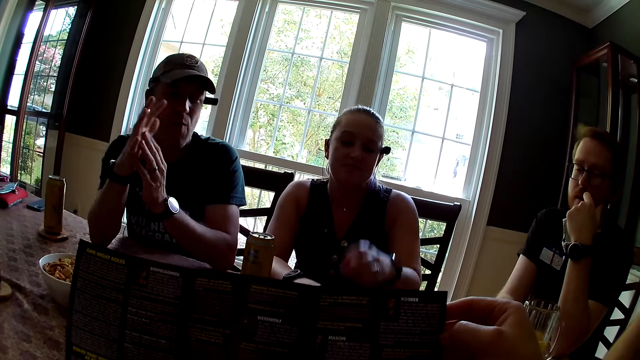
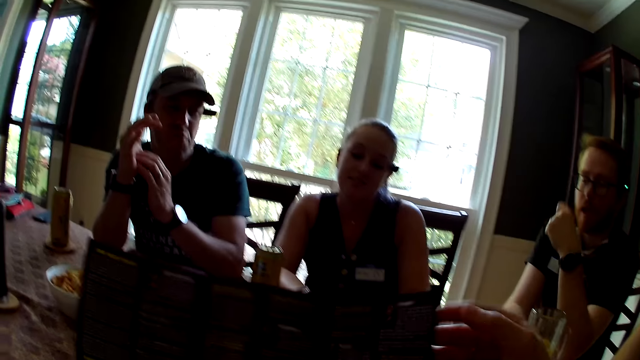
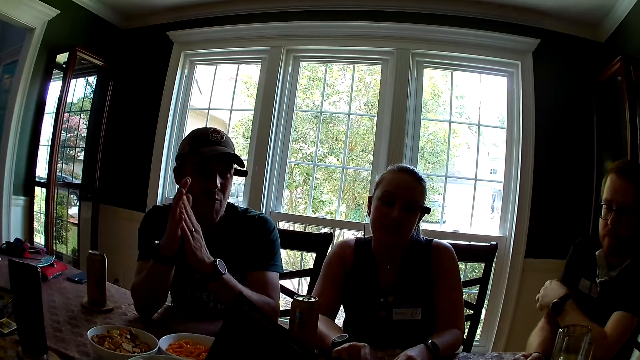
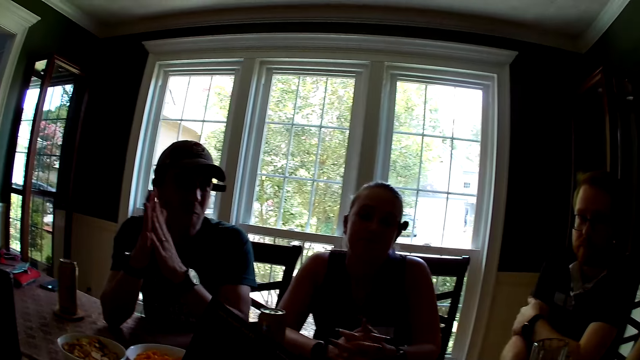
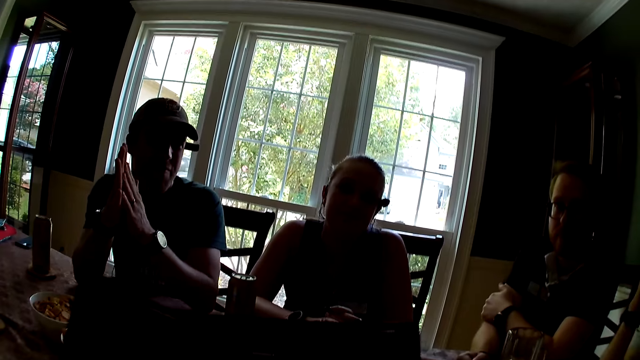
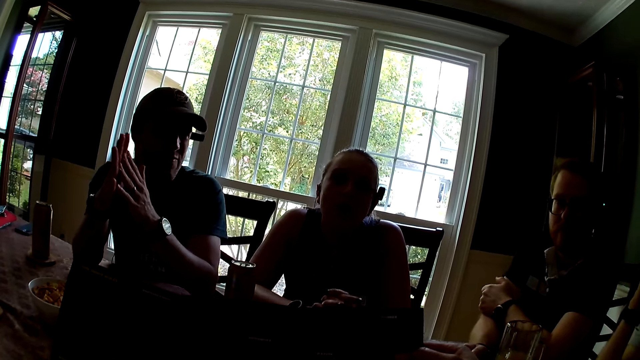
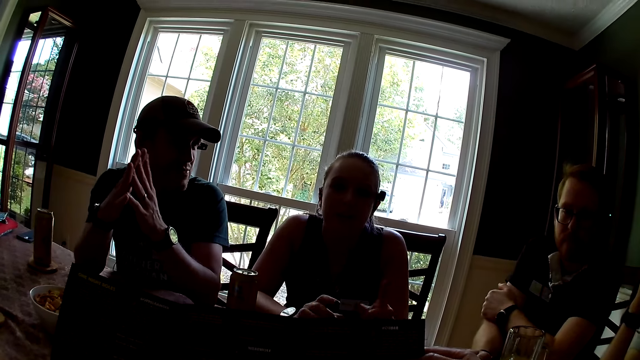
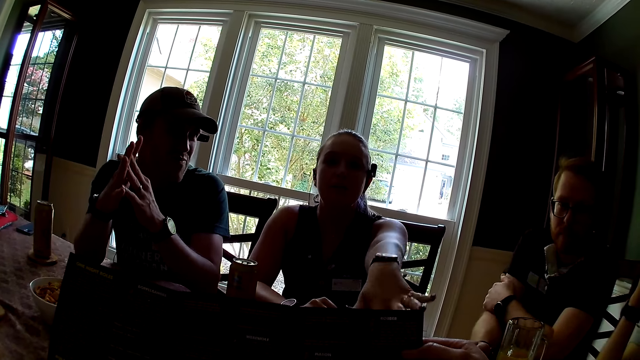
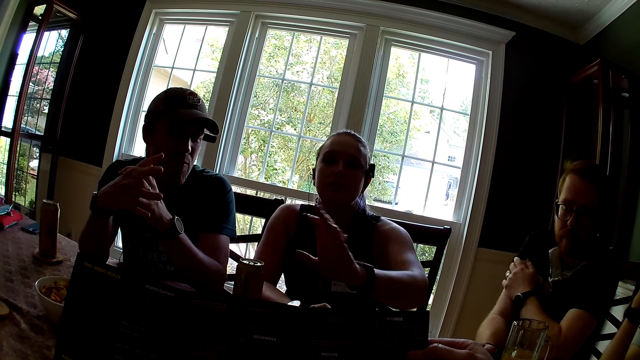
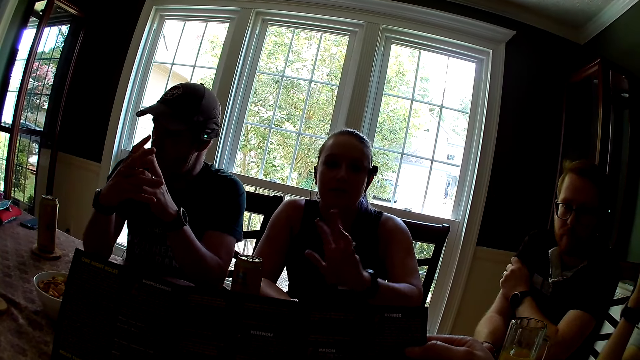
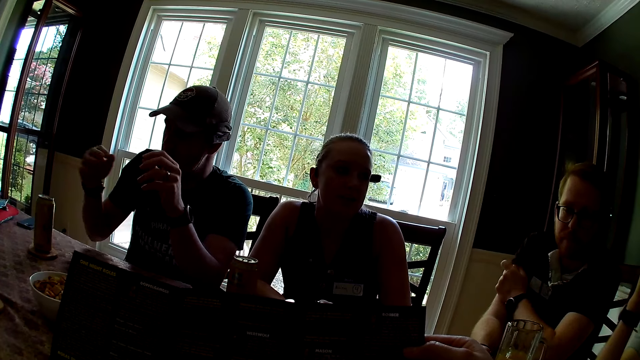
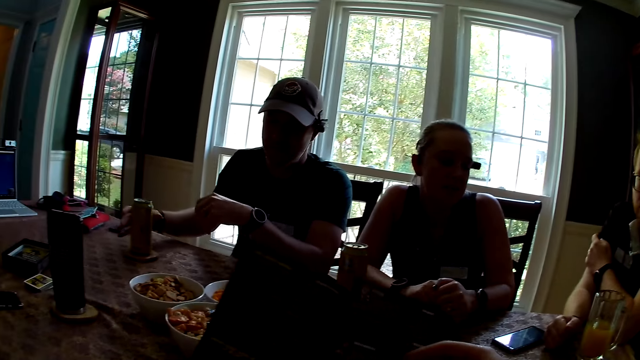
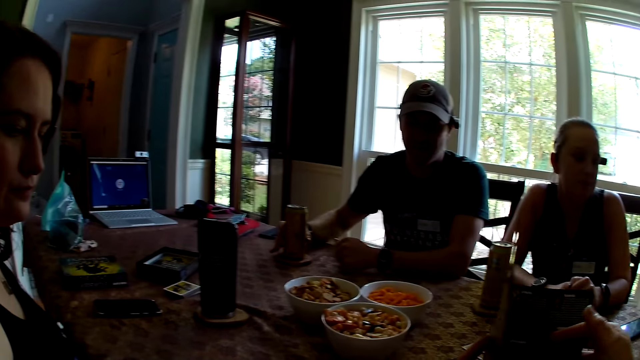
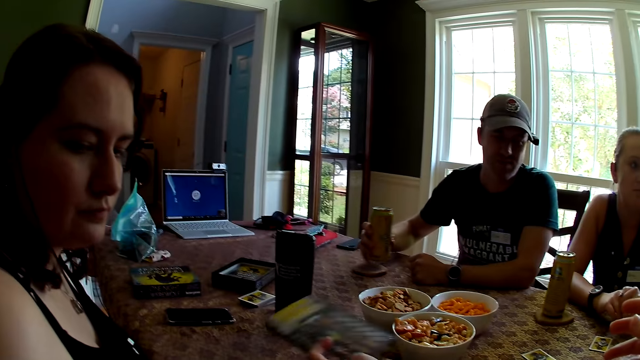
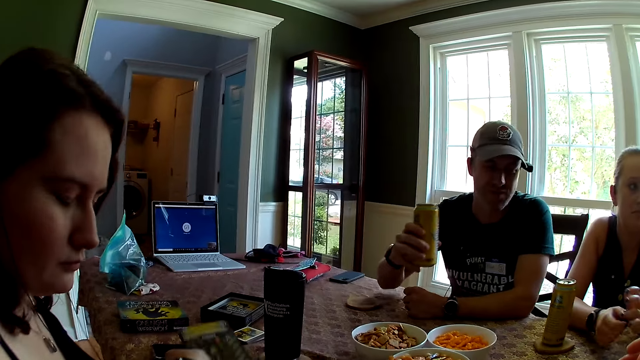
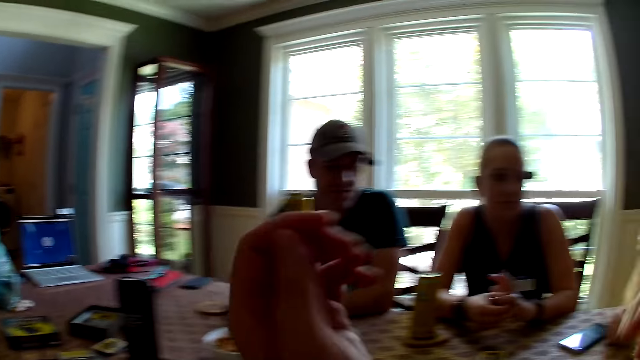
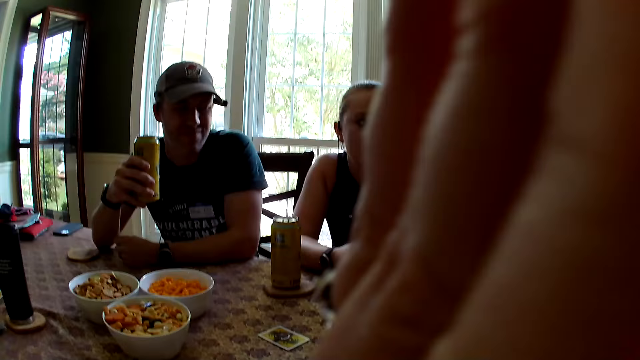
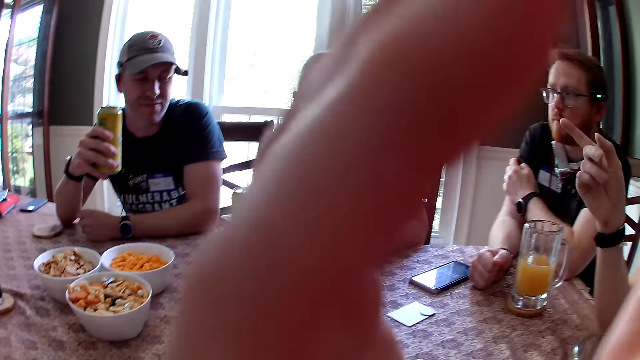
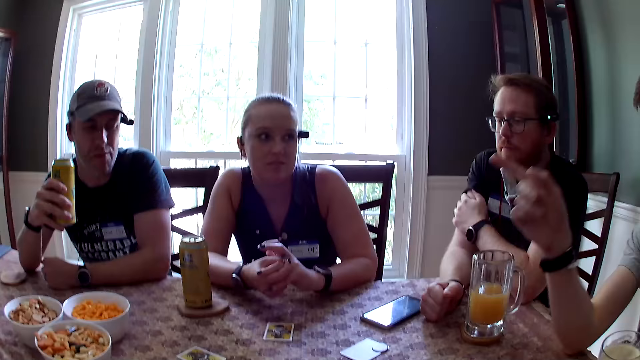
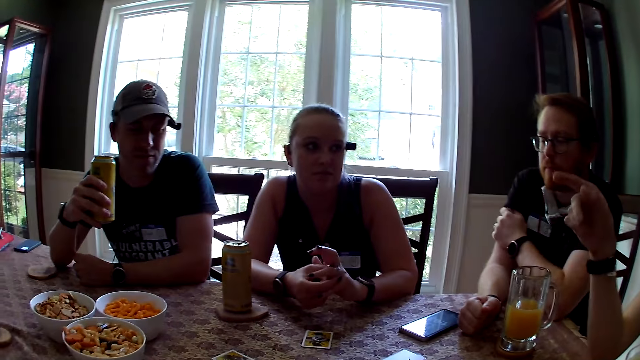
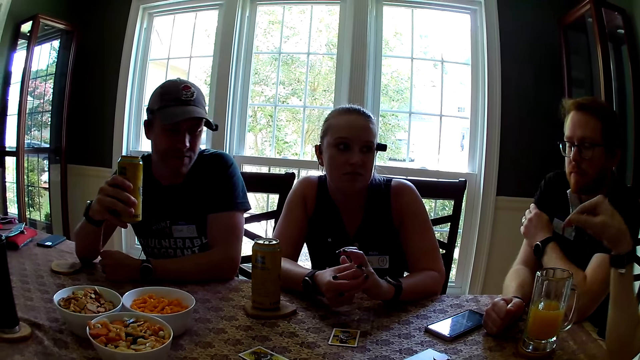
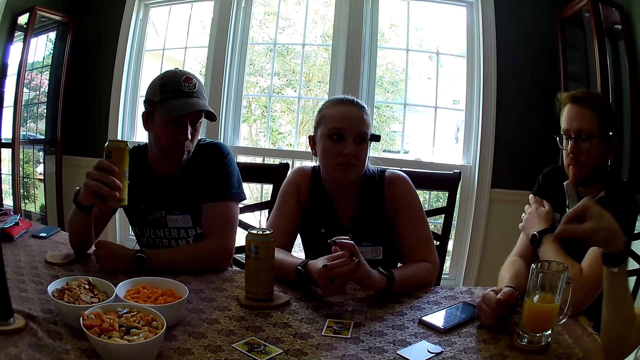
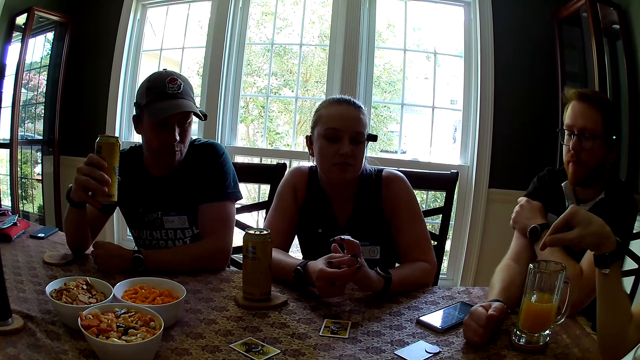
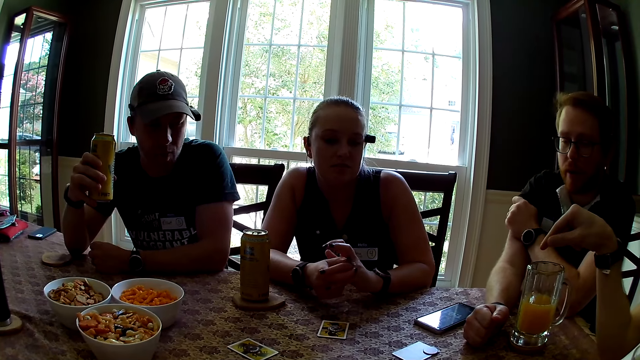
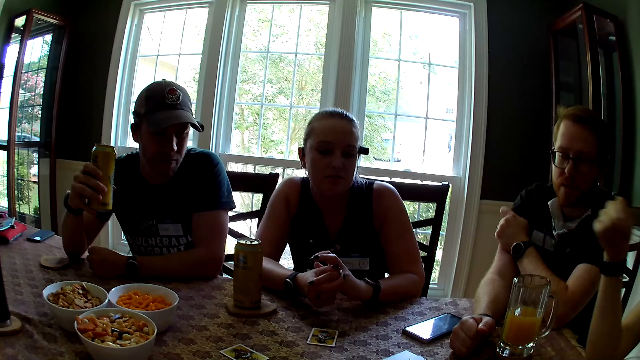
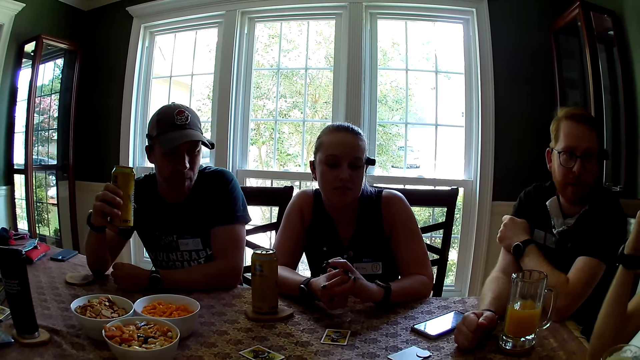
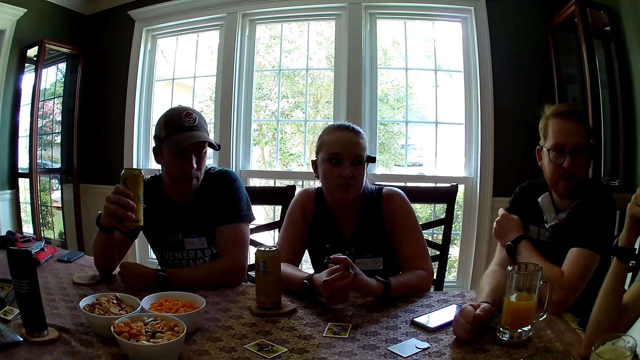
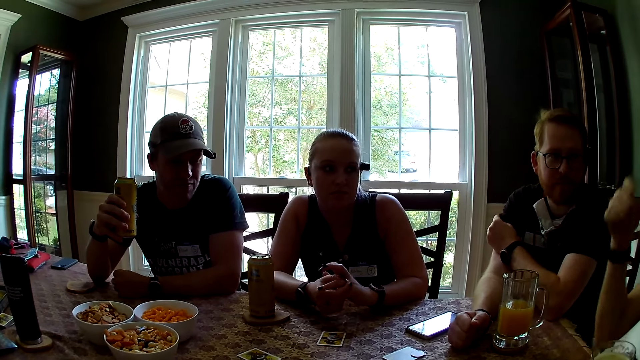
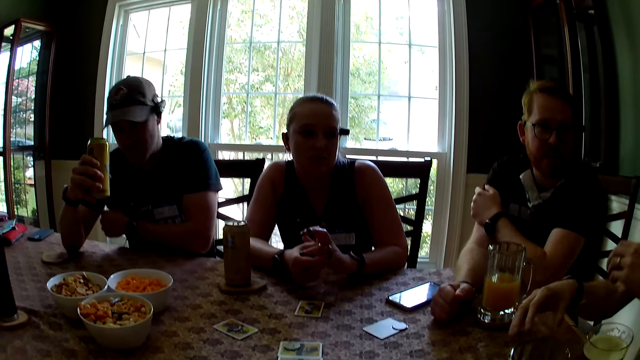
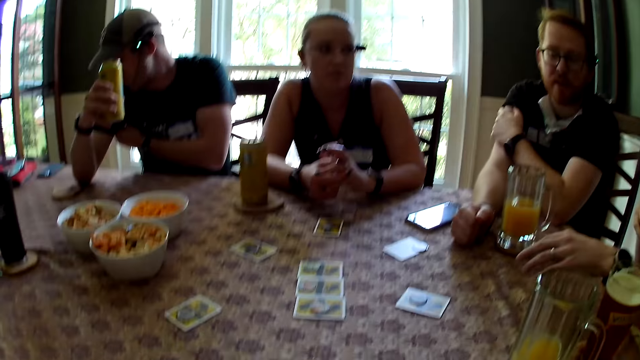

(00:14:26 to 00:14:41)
The camera wearer reads the booklet. A woman moves her hands. A man carries soda from a coaster on the table with his right hand. The camera wearer keeps the paper with her left hand. She adjusts the camera. Another man points his finger out. A third man interacts with the second man.

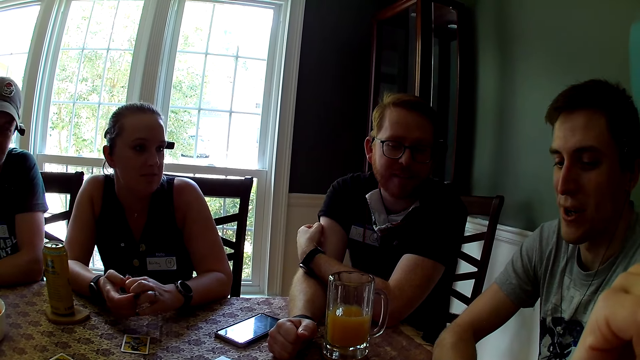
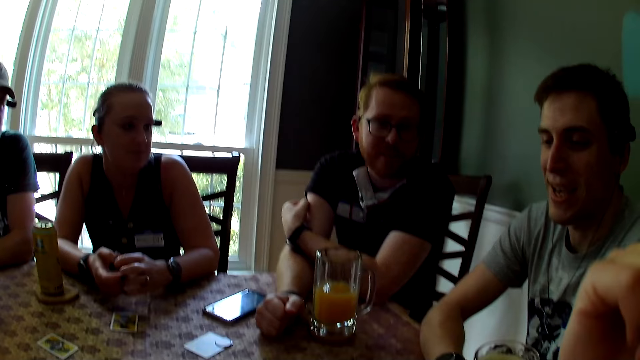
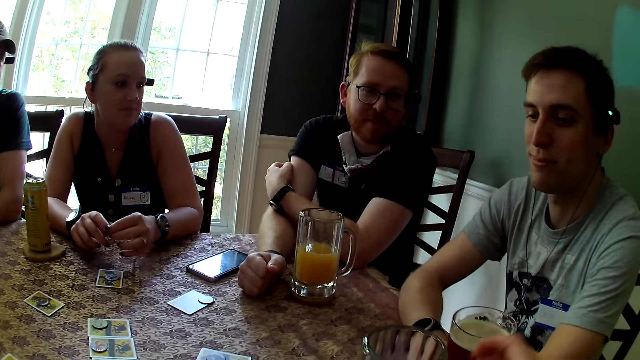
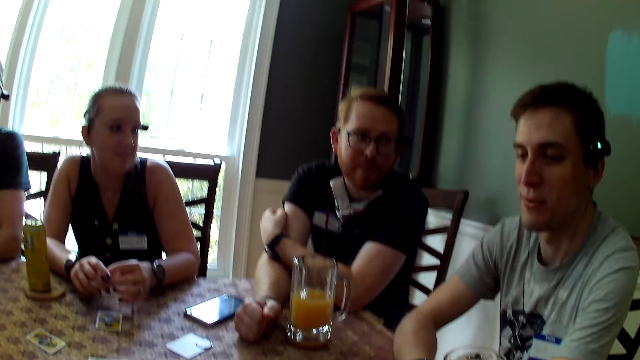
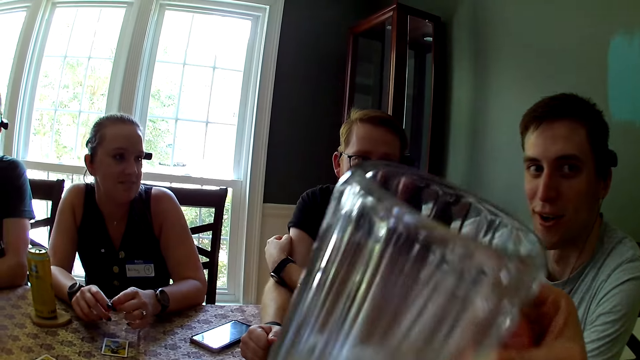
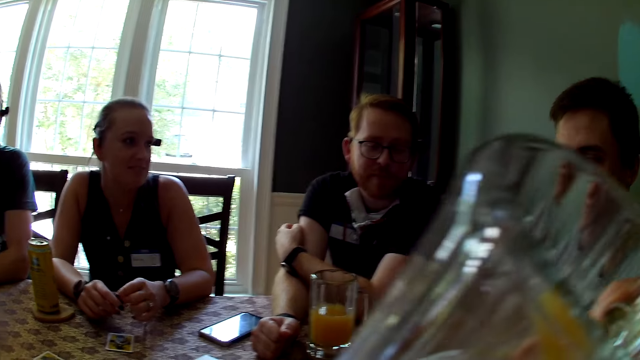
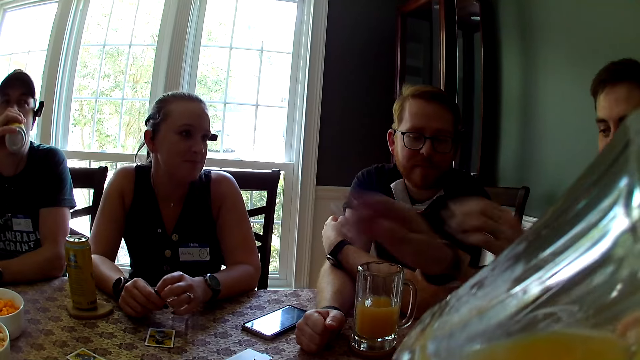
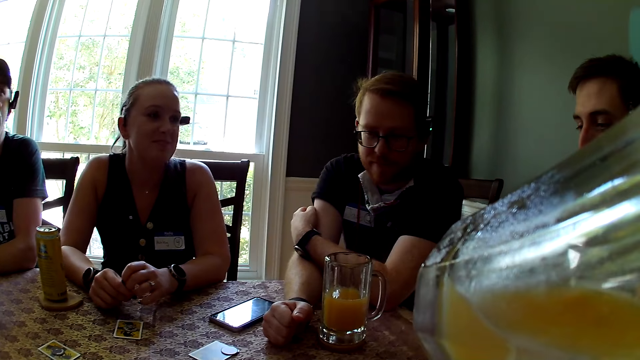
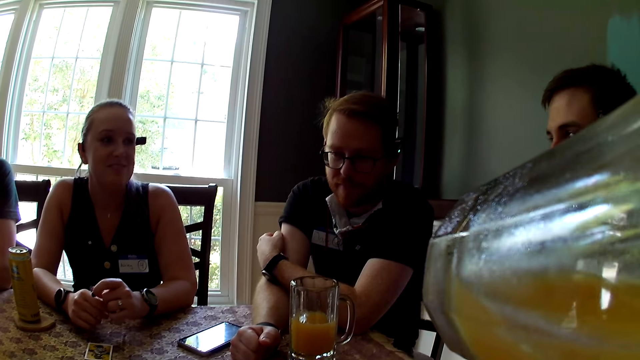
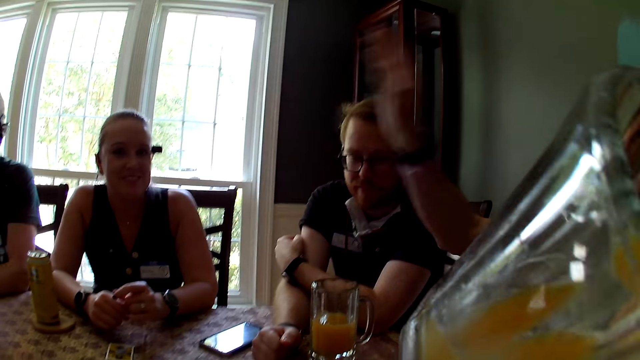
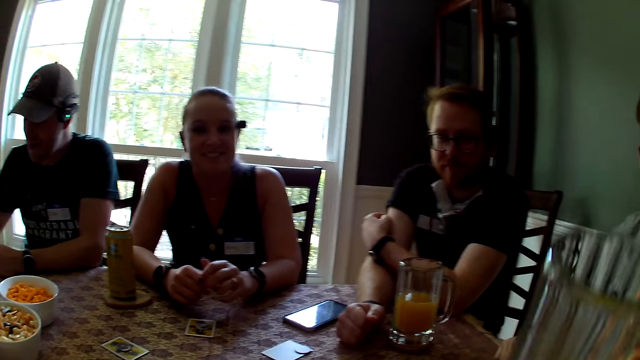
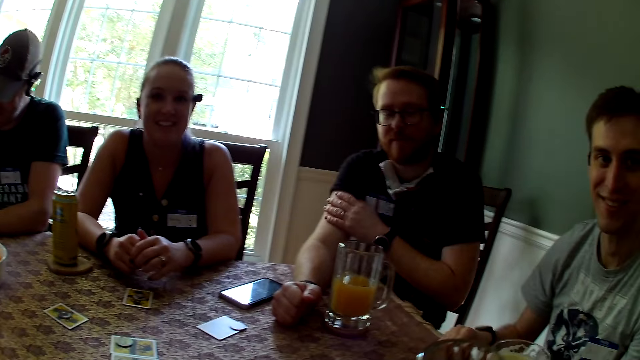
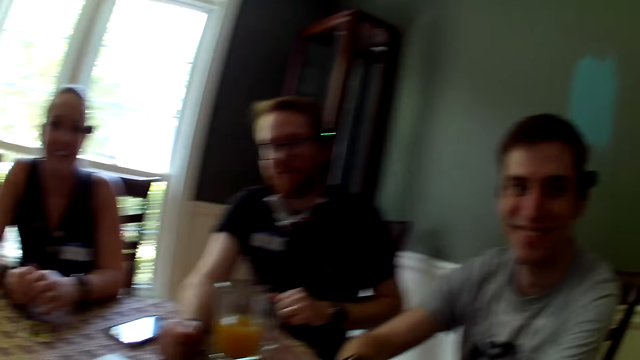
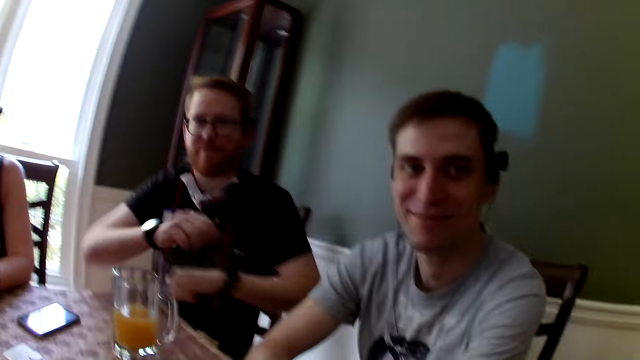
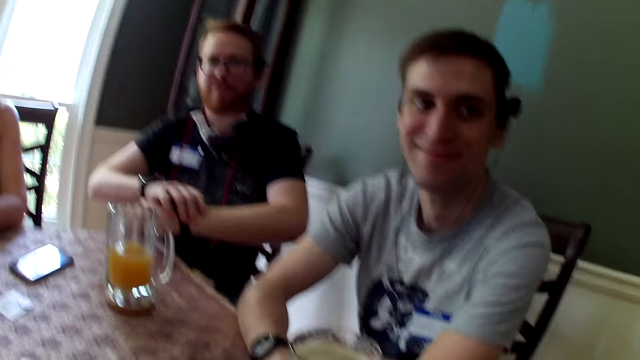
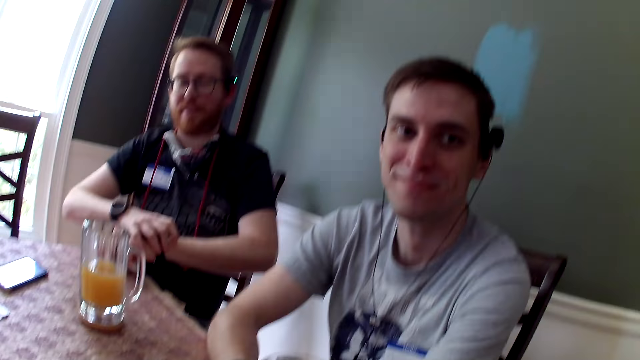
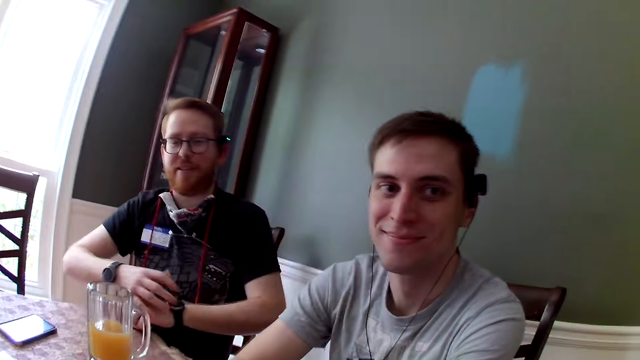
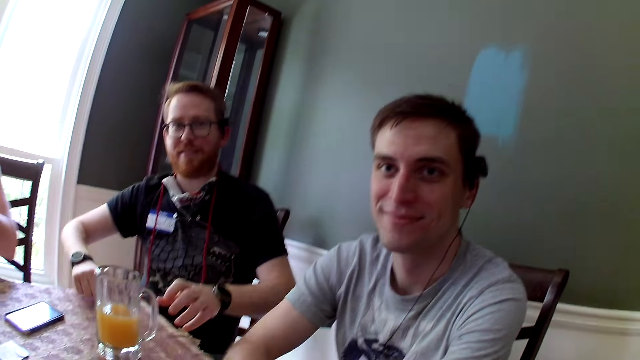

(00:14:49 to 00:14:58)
The camera wearer carries a glass cup with her hand. She drinks from the cup. A man drinks from the can. The camera wearer drops the glass cup on a coaster. She interacts with another man. Another man touches his left arm with his right hand.
